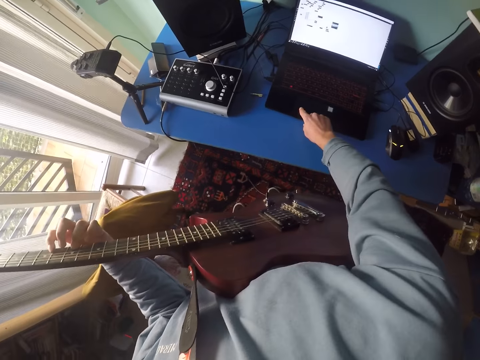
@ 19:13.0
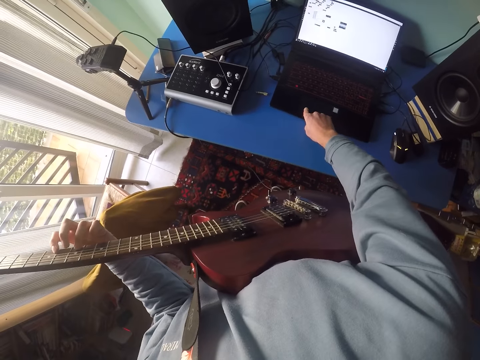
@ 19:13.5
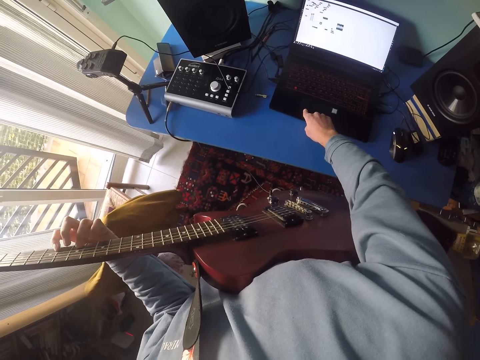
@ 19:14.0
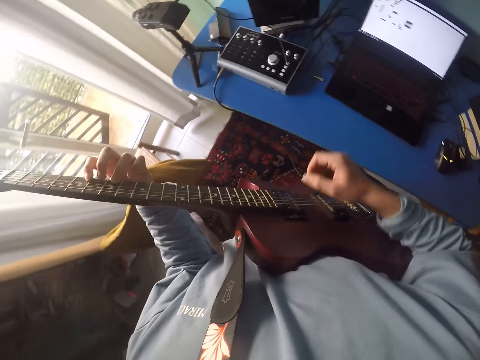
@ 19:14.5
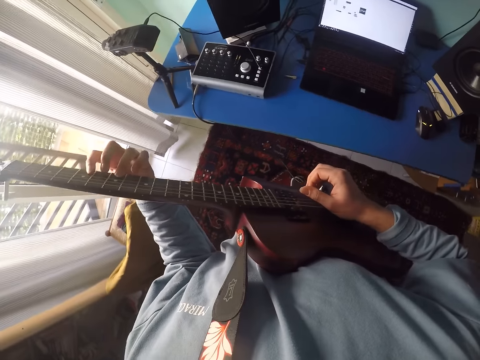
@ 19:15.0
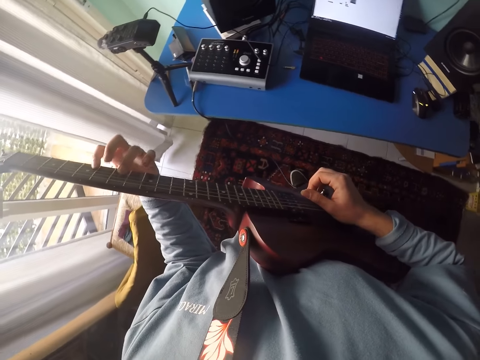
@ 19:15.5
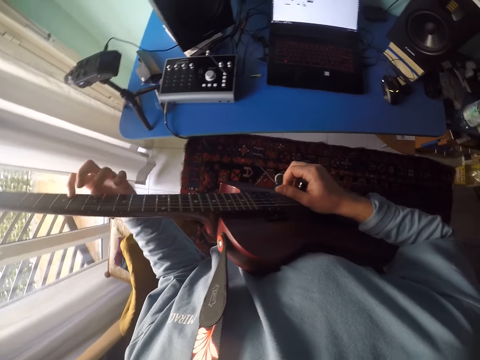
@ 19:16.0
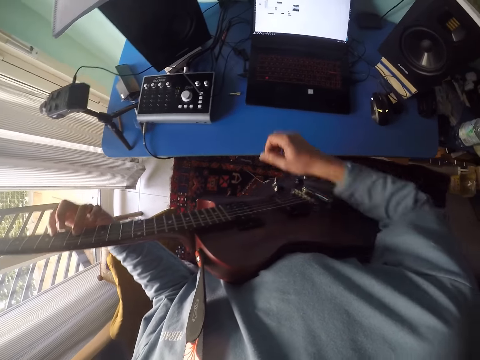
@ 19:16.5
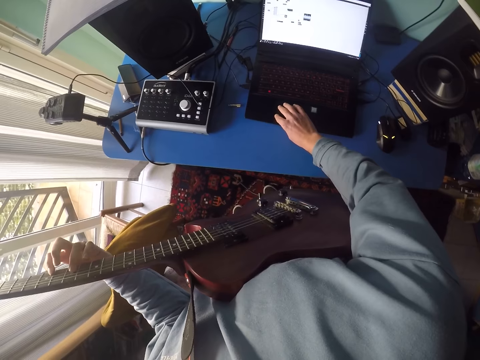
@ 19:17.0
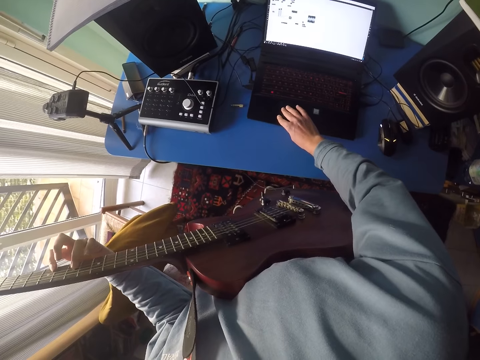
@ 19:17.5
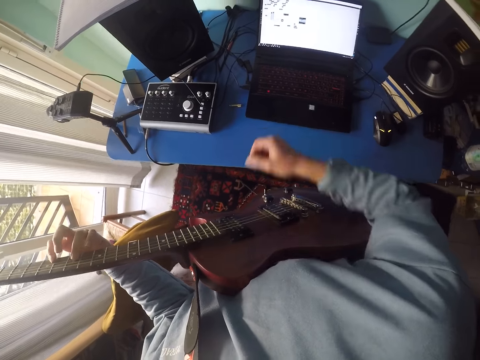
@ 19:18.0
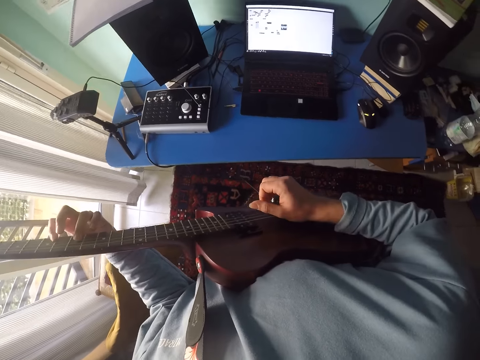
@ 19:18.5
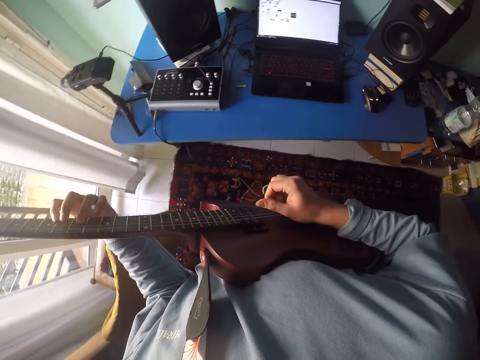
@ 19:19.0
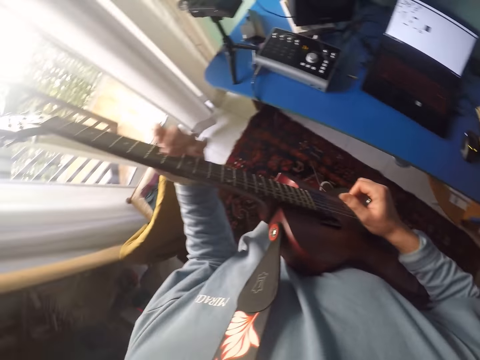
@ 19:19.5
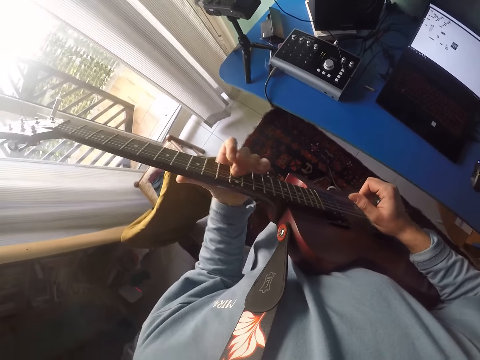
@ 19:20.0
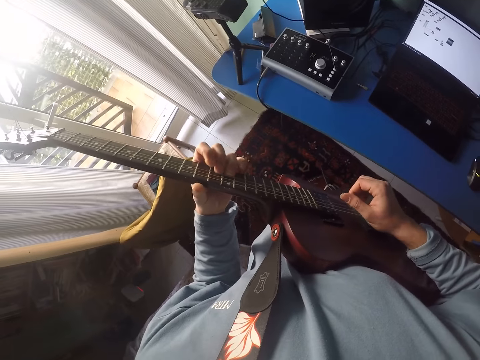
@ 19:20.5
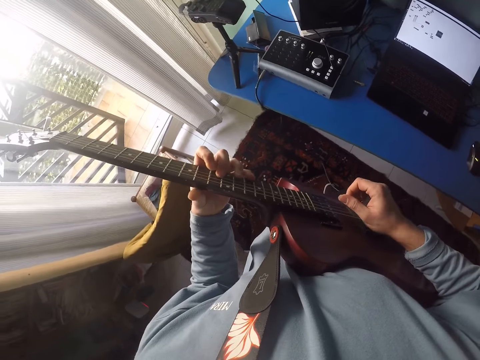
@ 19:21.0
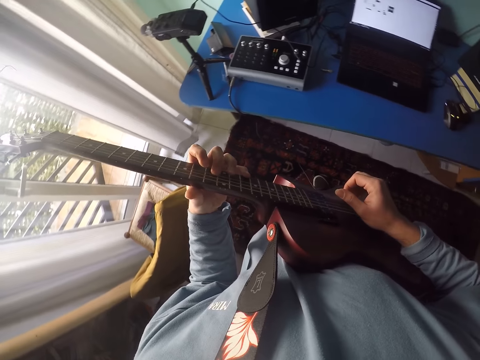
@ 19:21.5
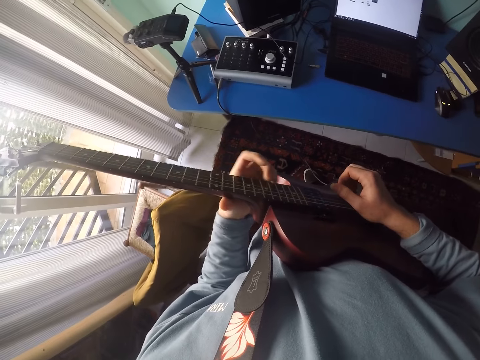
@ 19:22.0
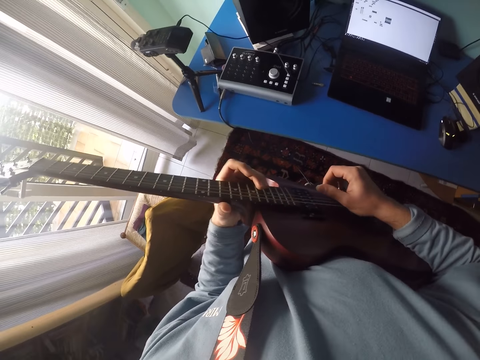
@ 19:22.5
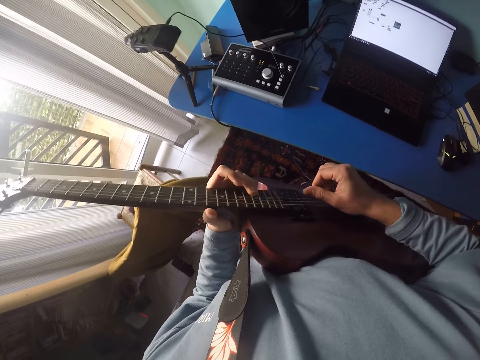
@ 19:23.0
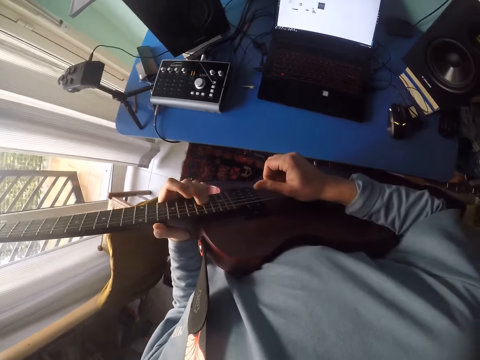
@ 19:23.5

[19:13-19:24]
The camera wearer operates the laptop and touches the laptop. They play a guitar. They touch the laptop and operate the laptop. They play the guitar.

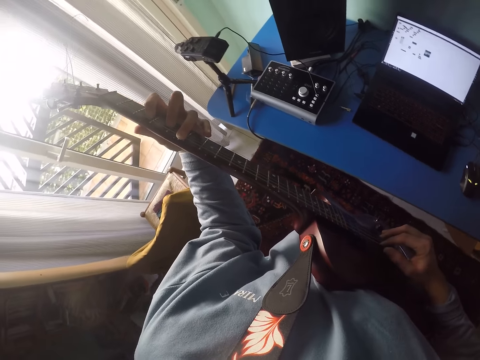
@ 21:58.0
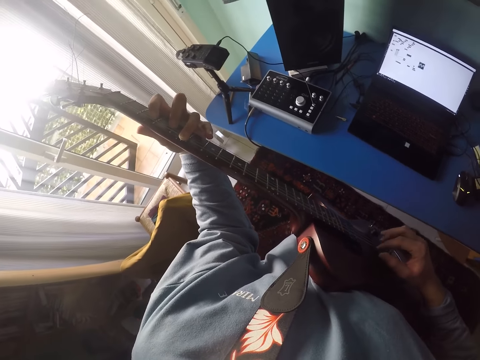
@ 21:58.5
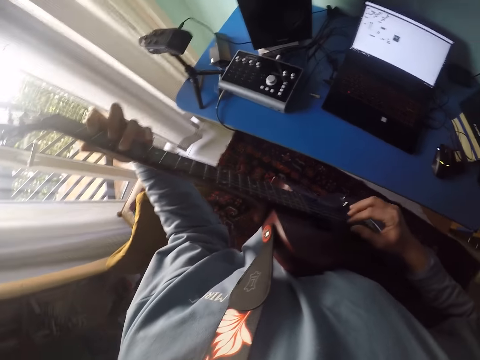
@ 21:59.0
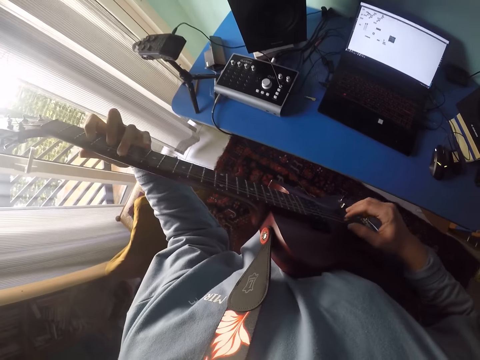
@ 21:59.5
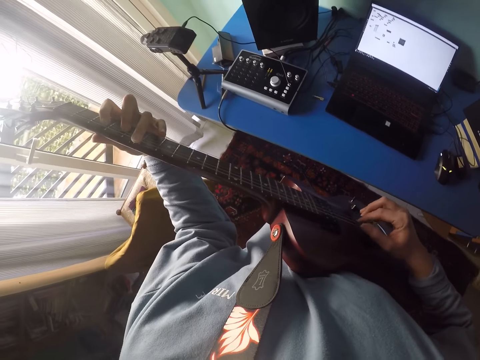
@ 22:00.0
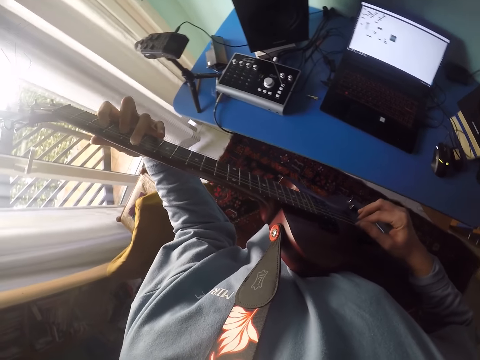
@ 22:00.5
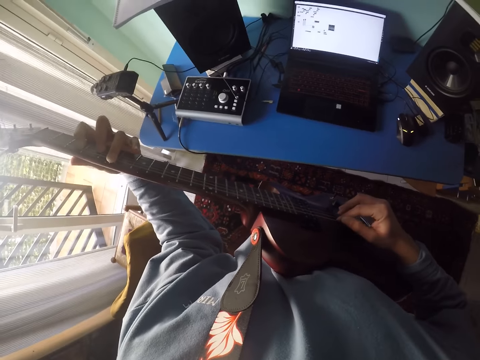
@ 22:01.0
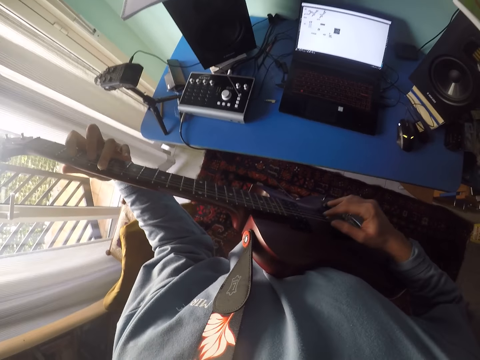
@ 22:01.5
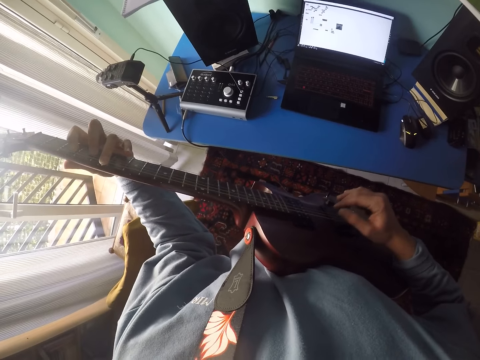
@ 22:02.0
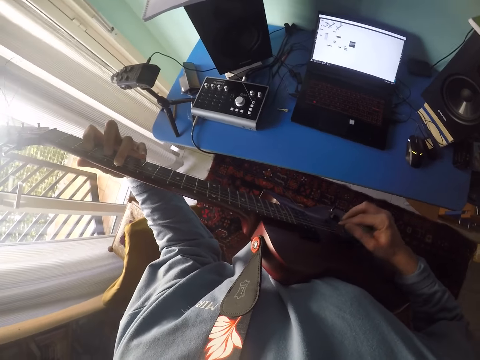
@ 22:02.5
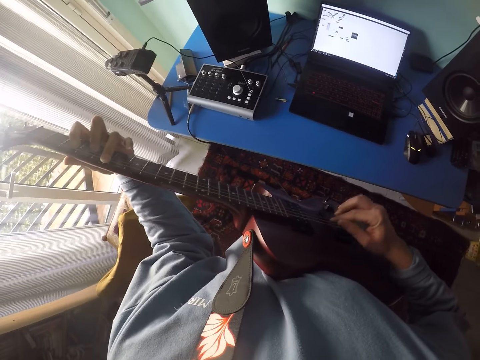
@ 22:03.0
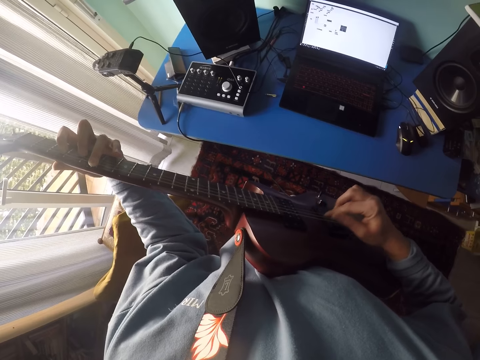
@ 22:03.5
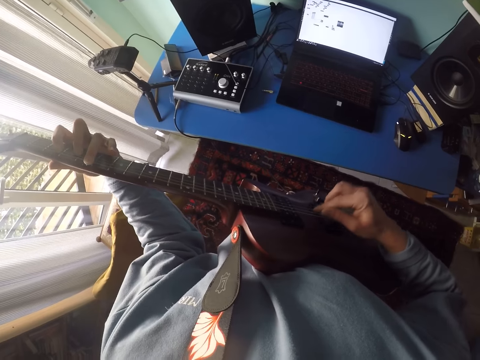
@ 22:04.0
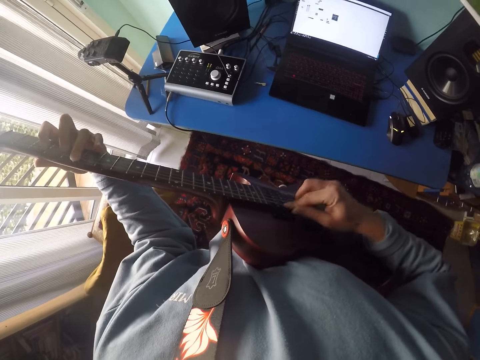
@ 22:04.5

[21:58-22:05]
The camera wearer plays the guitar.

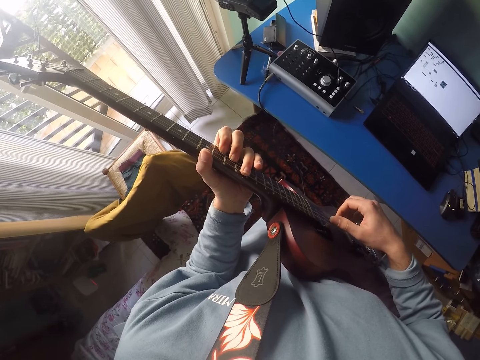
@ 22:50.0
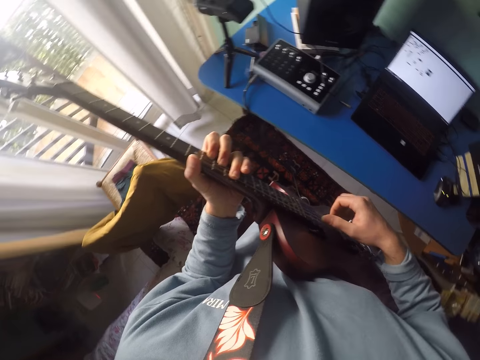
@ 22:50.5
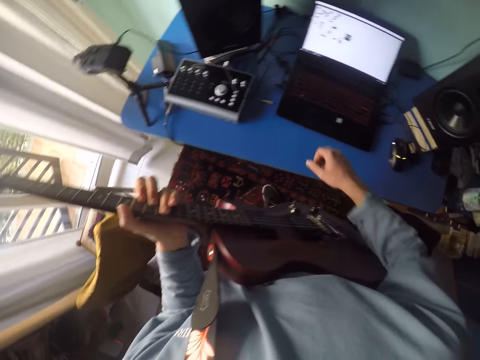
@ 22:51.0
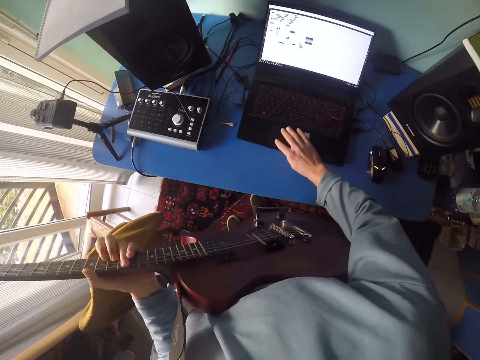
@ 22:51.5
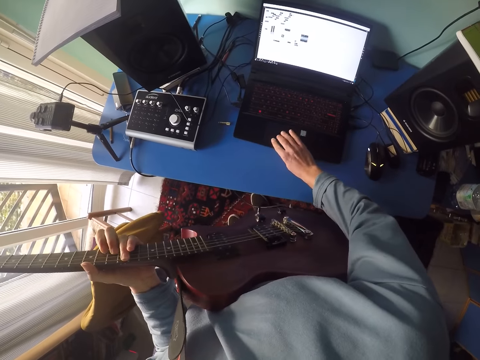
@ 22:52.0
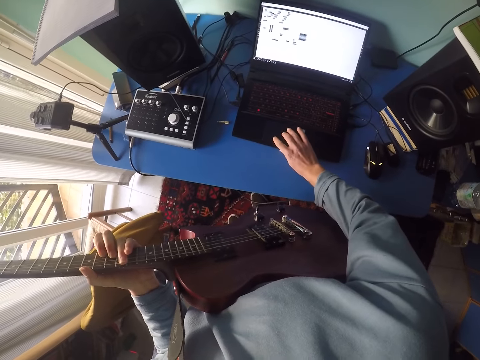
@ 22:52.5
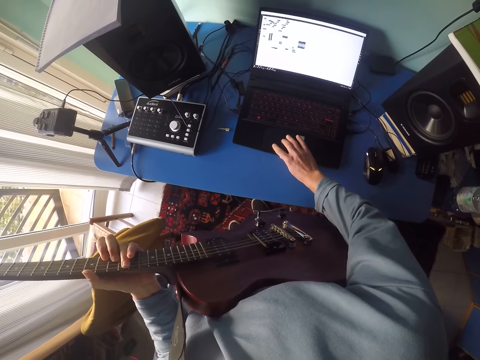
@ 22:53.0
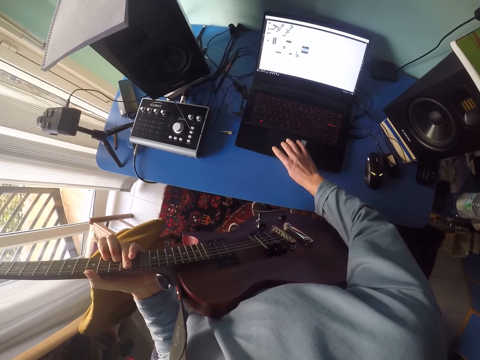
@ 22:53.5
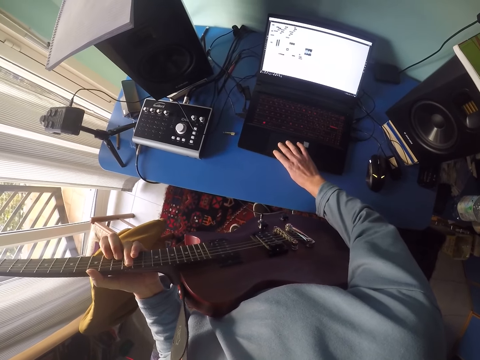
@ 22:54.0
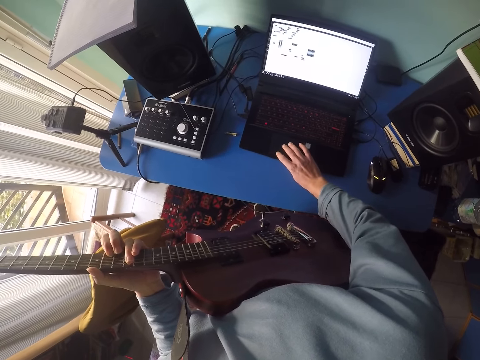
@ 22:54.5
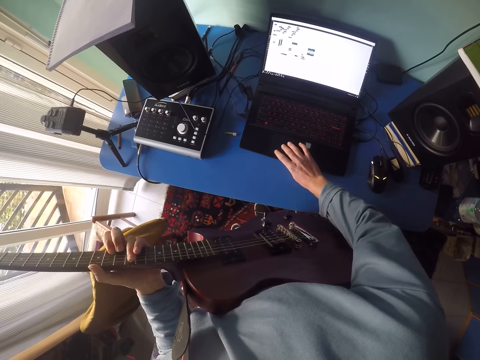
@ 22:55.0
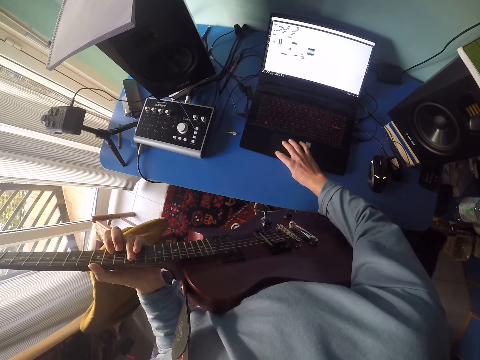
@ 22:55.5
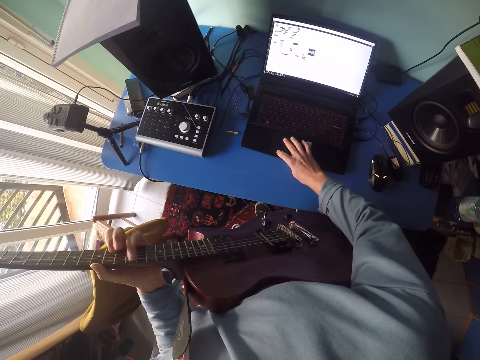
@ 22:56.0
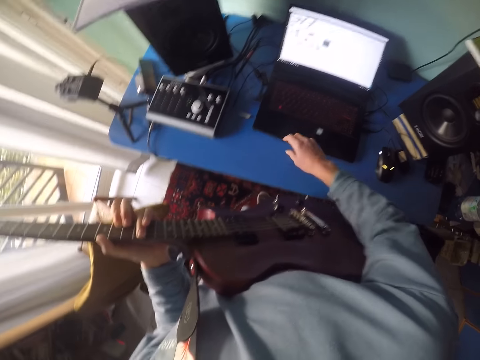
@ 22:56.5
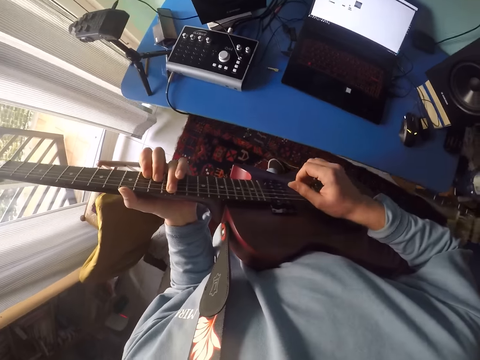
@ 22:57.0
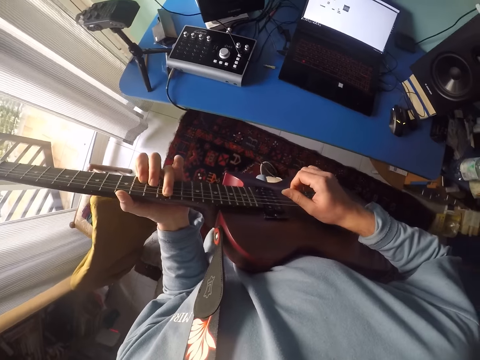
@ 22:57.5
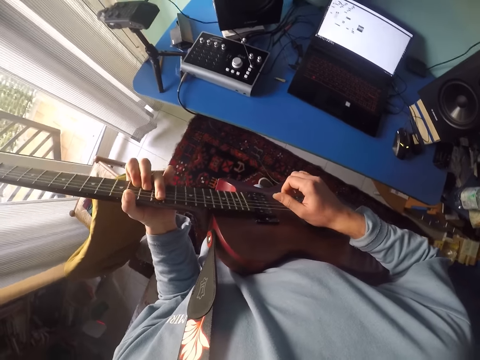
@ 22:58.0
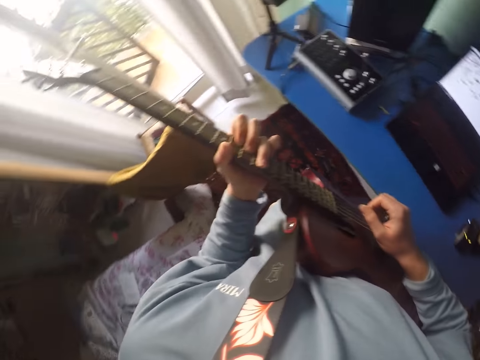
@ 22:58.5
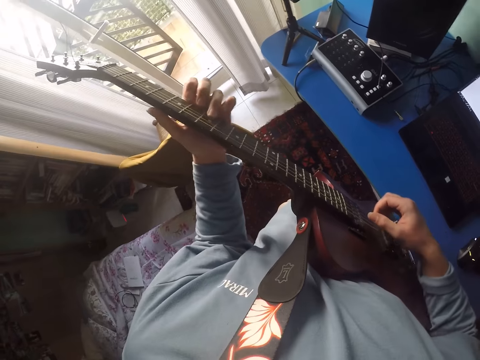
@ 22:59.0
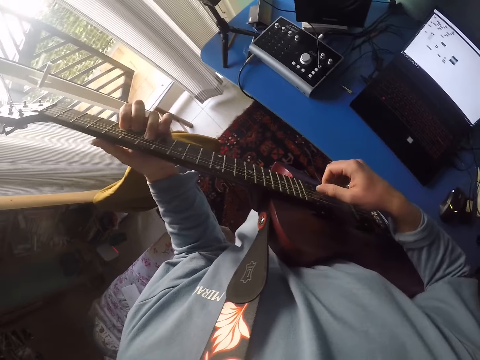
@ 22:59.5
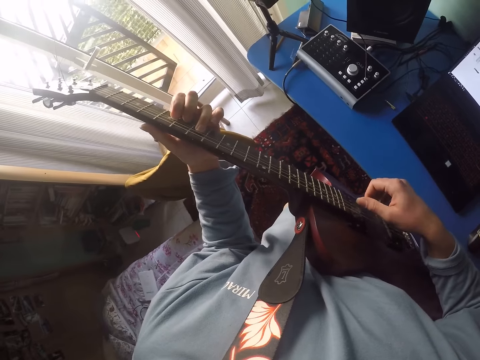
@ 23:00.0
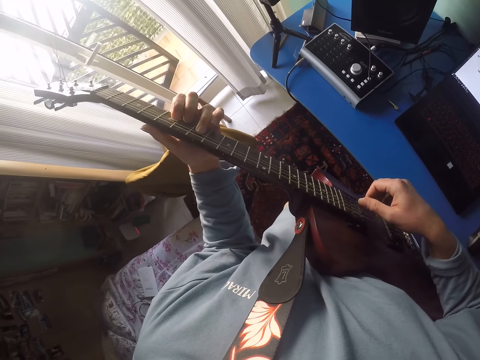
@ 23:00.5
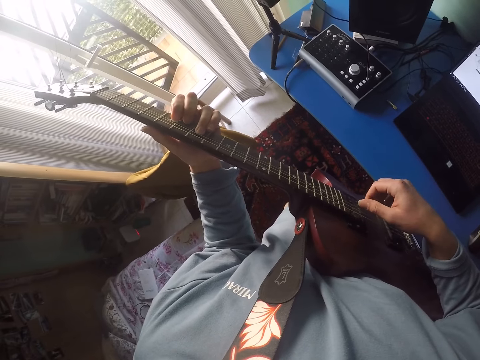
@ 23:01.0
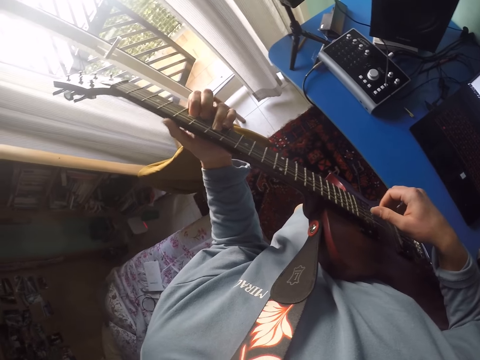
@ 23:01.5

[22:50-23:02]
The camera wearer operates the laptop and holds the laptop. They play a guitar.
